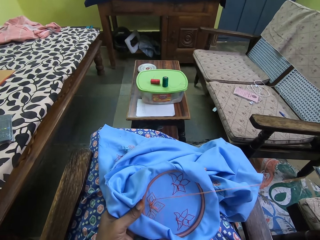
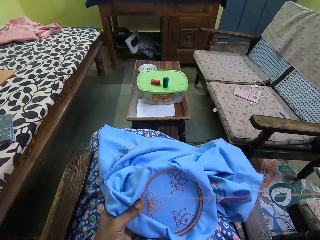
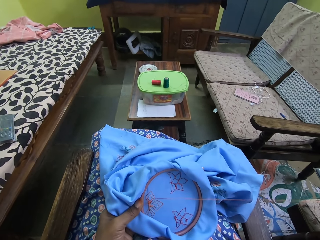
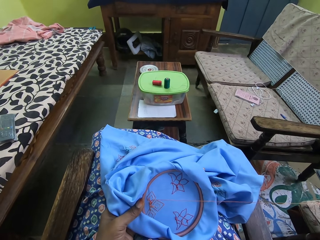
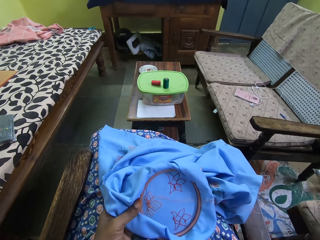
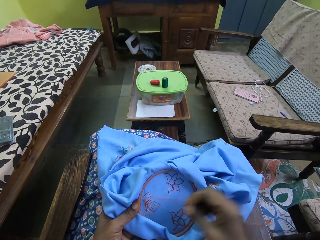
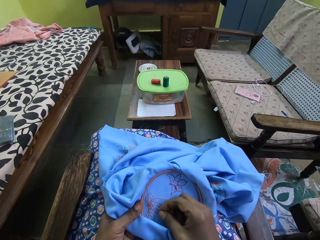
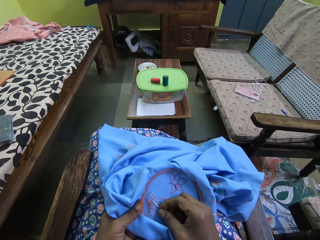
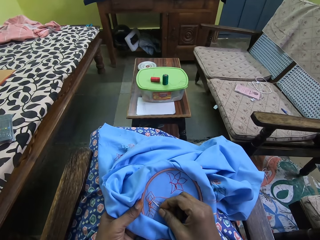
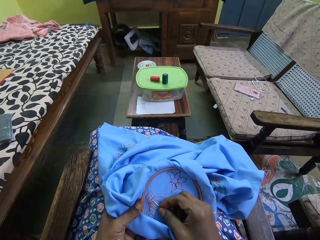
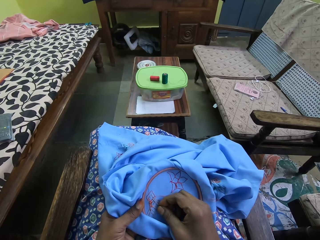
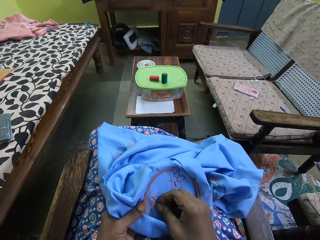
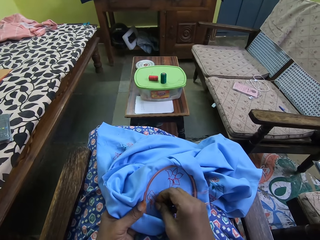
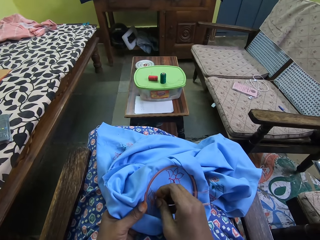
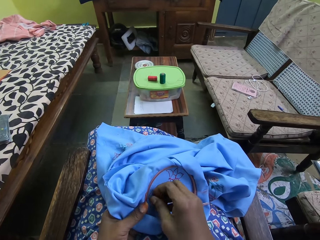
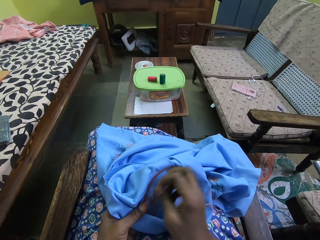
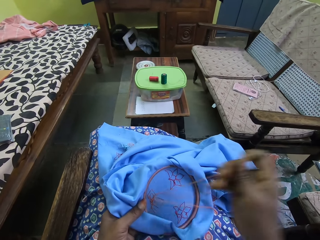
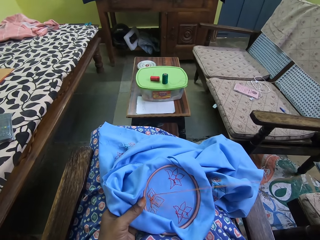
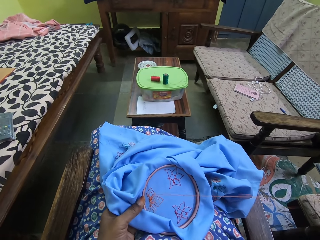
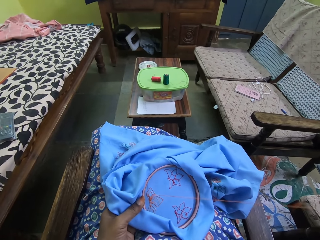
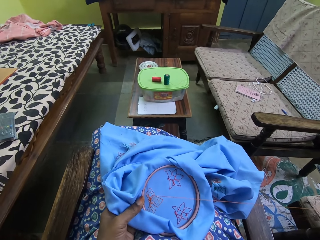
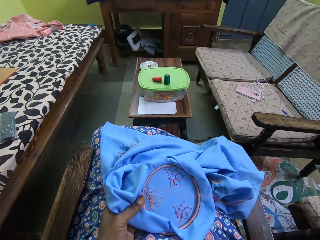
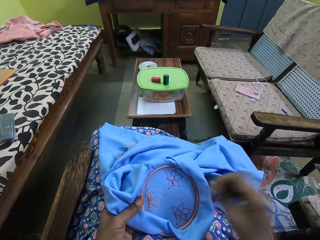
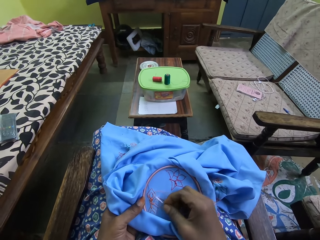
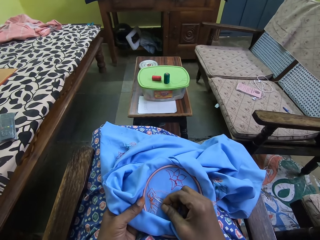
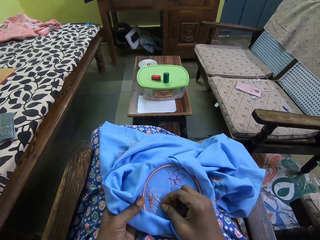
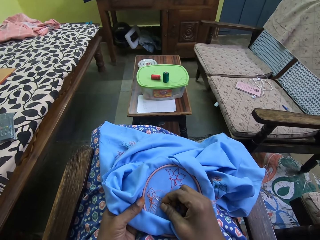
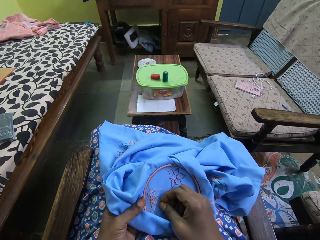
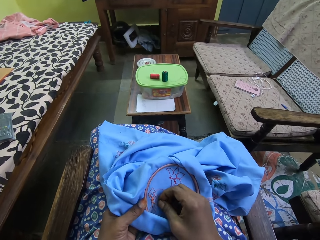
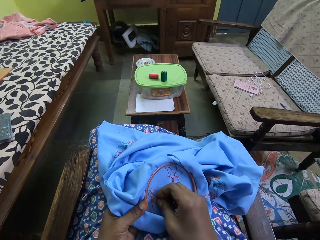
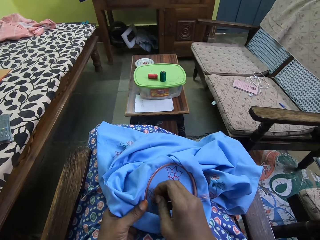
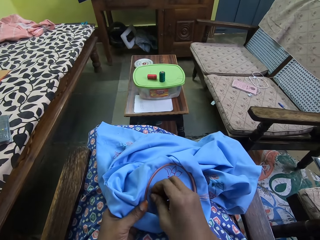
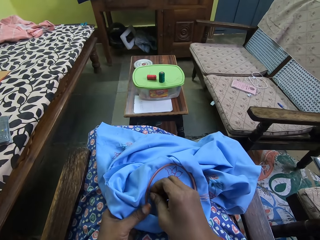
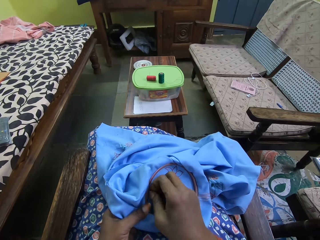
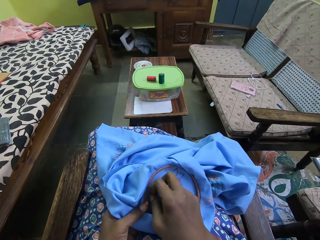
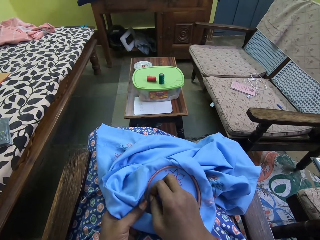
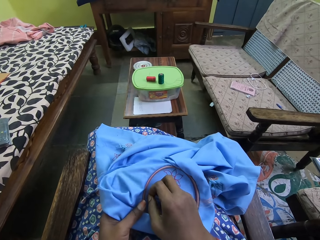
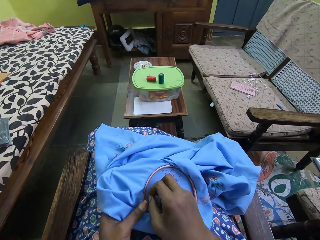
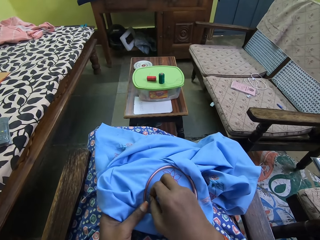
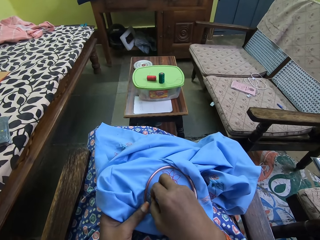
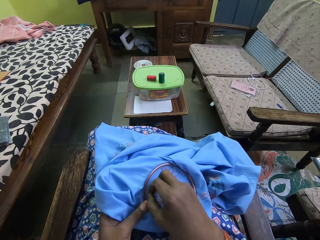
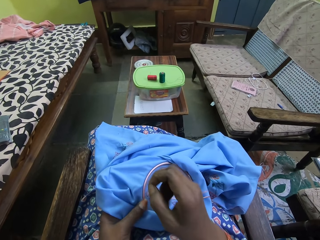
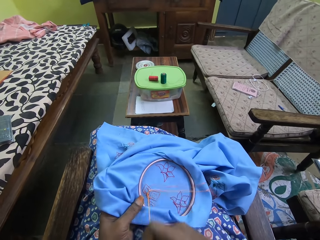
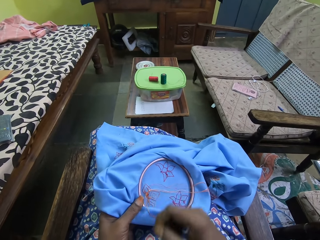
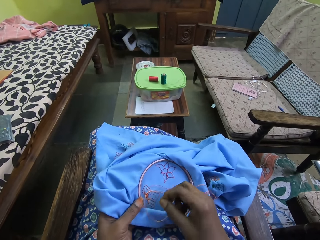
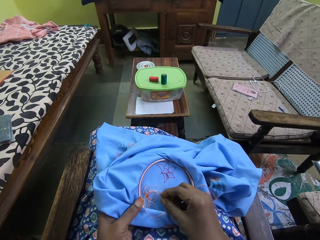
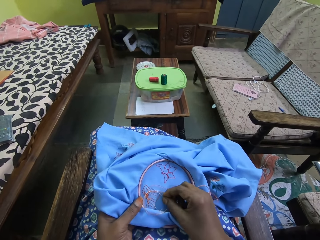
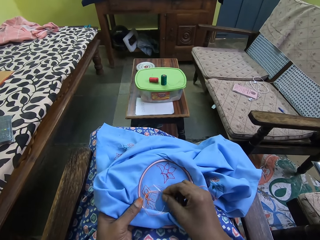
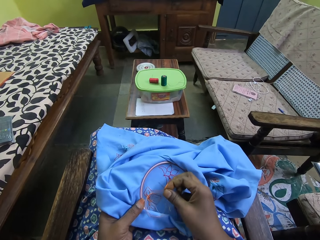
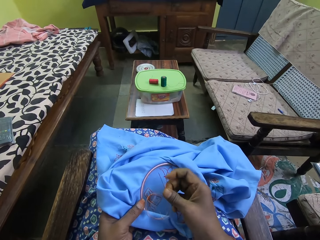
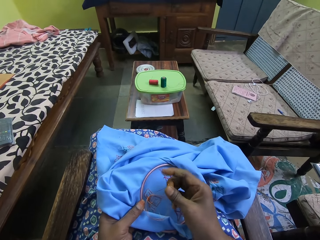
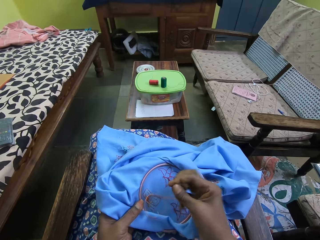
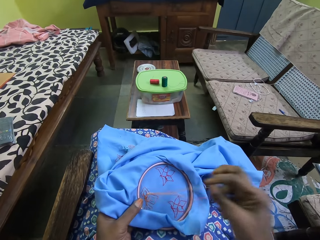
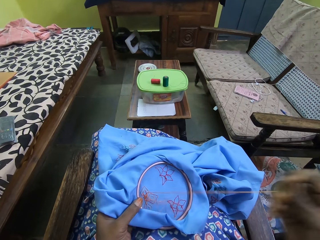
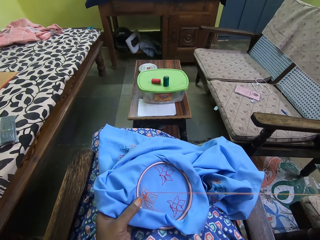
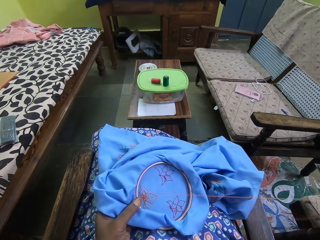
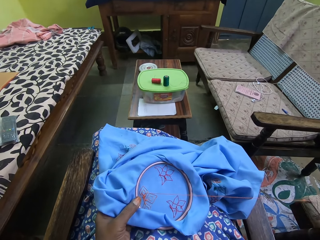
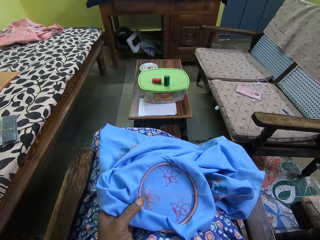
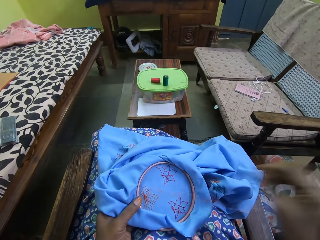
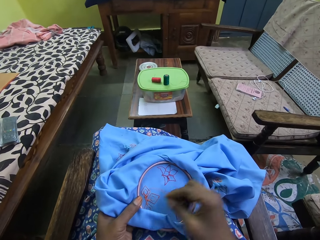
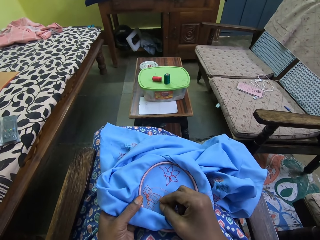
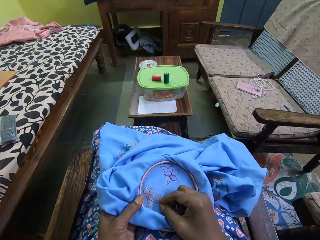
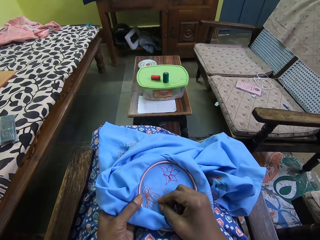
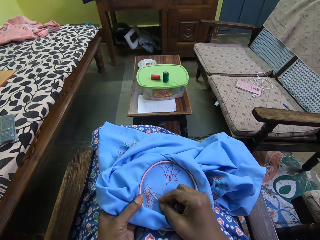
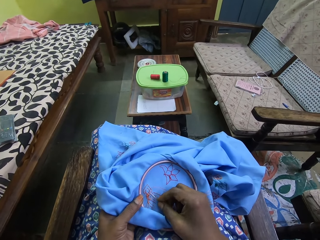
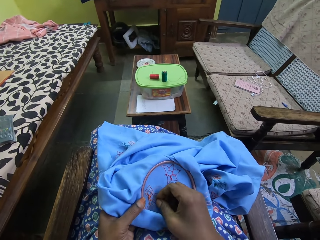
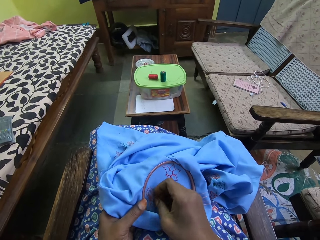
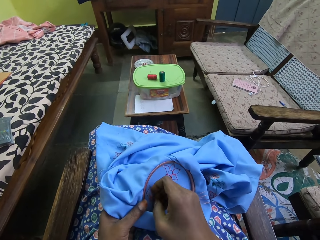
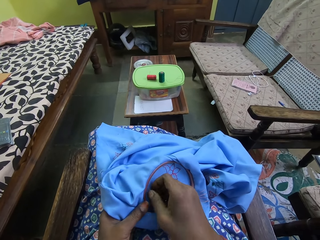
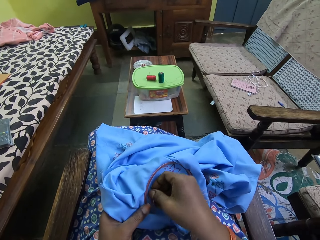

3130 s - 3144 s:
The camera wearer sews the fabric with a needle. They sew the fabric with the needle again.

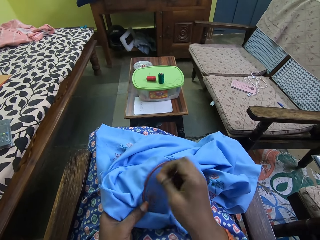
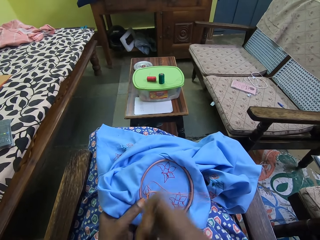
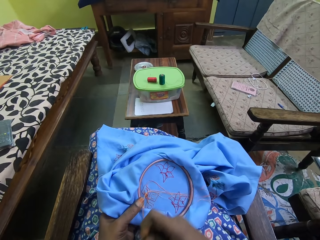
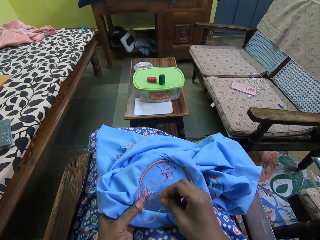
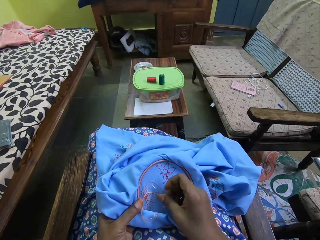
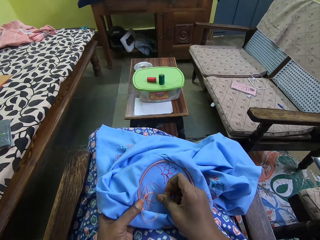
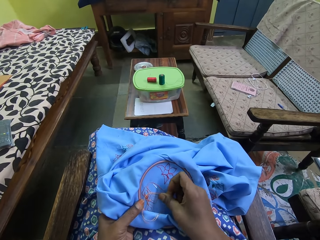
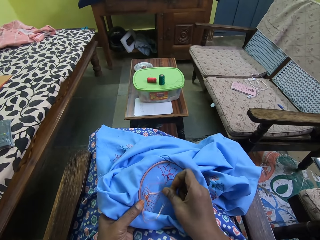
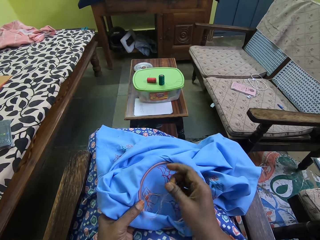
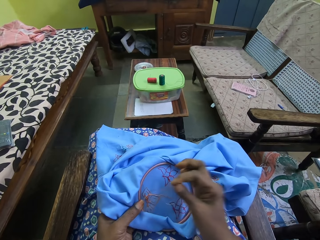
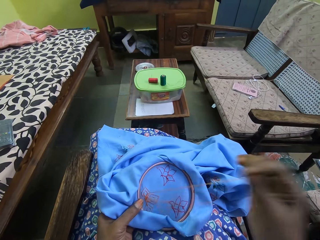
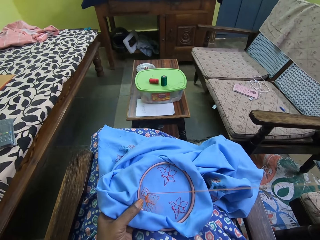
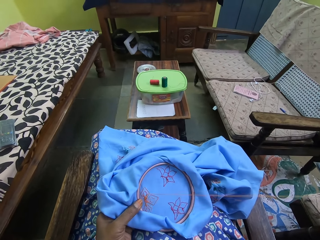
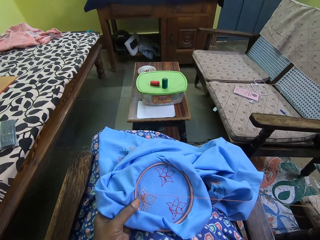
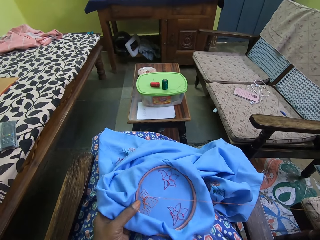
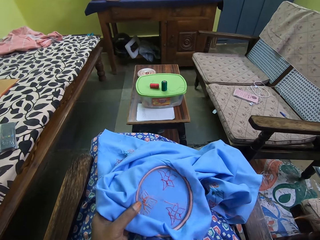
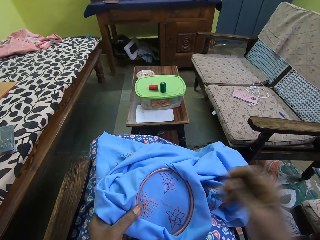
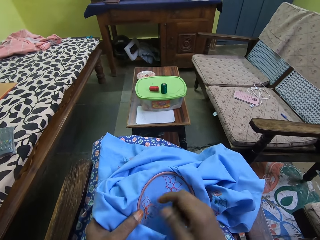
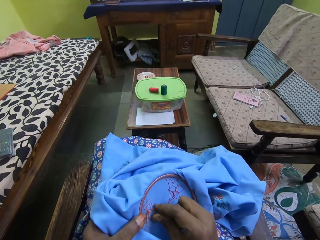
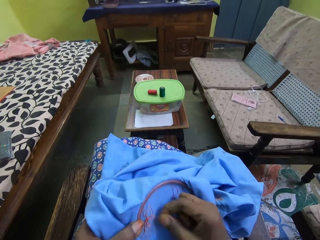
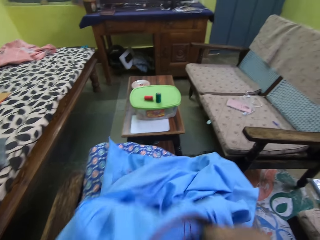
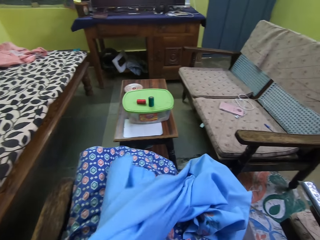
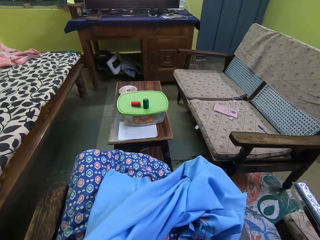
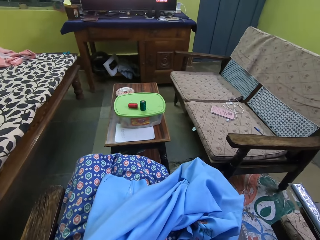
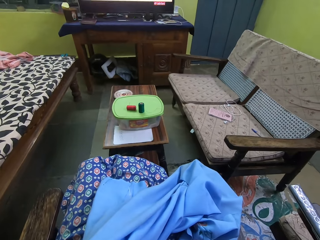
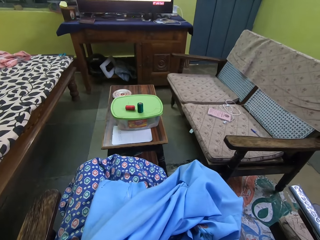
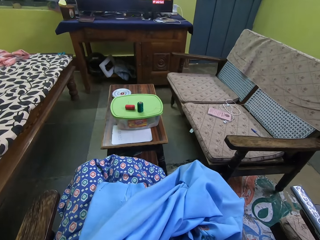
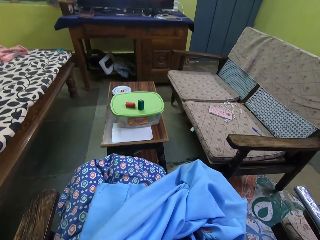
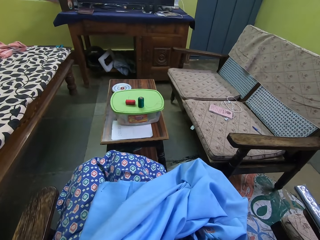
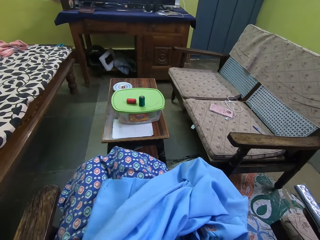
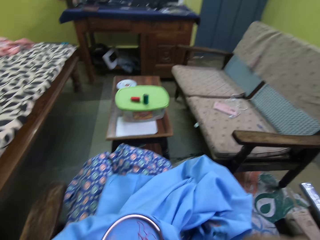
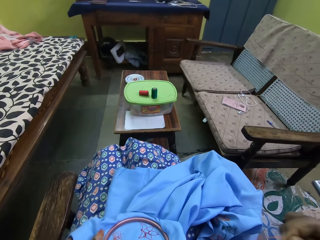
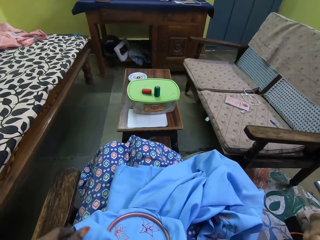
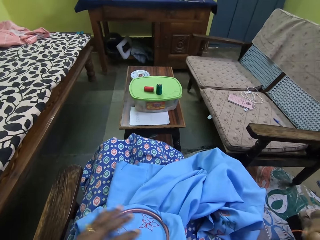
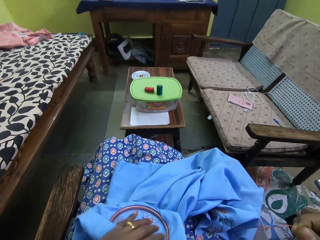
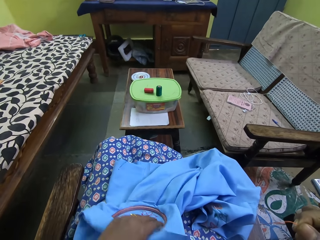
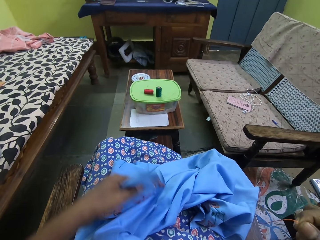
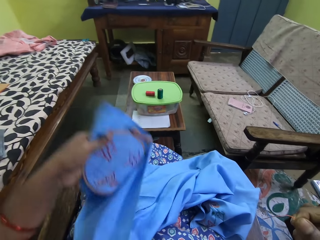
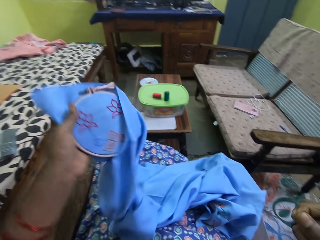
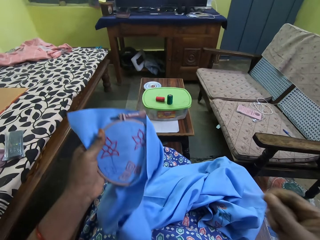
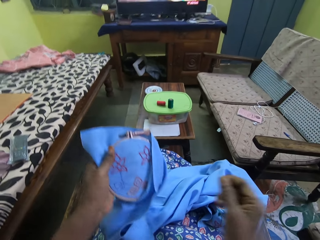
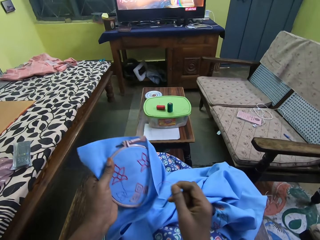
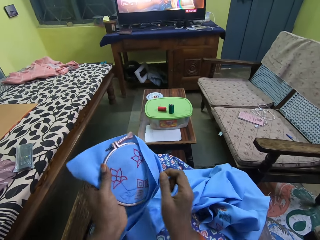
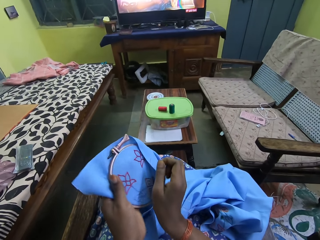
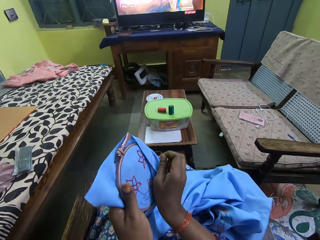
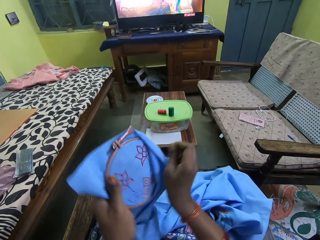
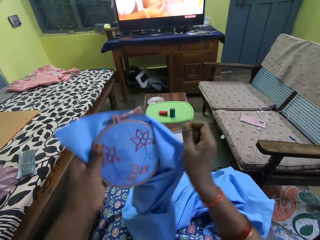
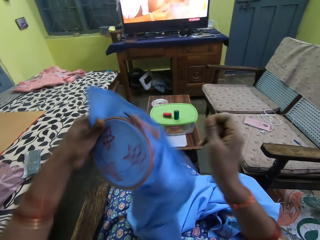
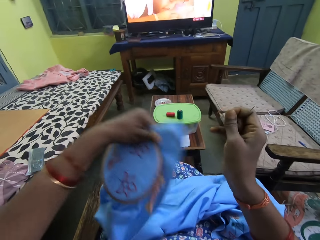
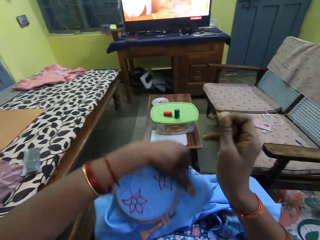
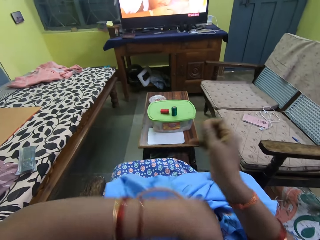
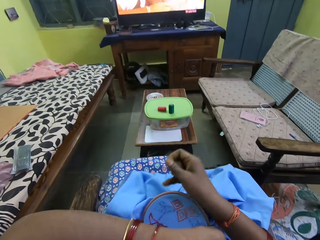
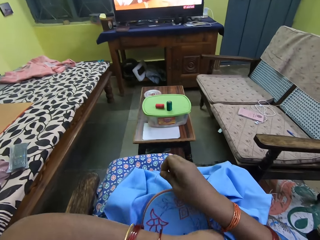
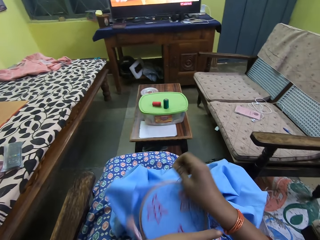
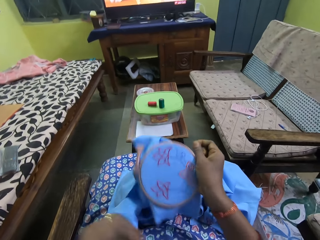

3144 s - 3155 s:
The camera wearer pulls the thread on the fabric in her left hand with her right hand. She lifts up the fabric. She drops the fabric in her left hand on her lap. She picks the fabric from her lap with her left hand. She turns the fabric with her left hand. She adjusts the fabric in her left hand with her right hand. She turns the fabric with her left hand. She holds the fabric with both hands.
